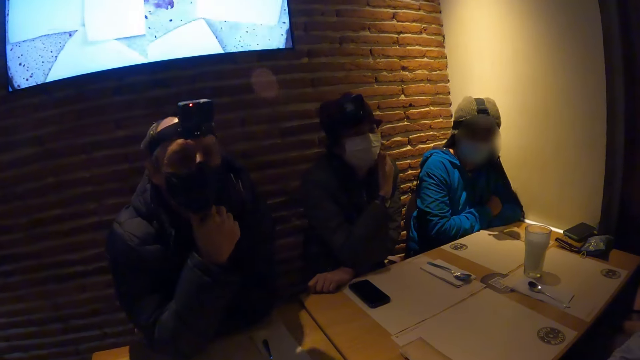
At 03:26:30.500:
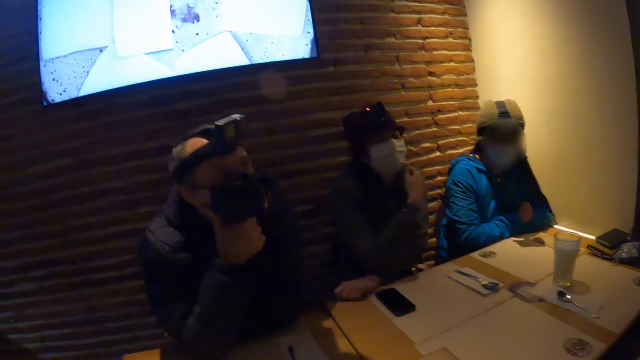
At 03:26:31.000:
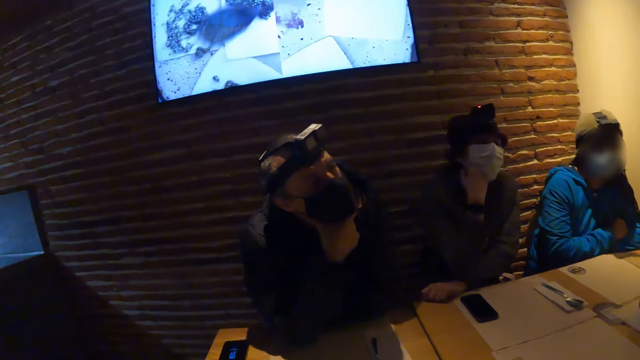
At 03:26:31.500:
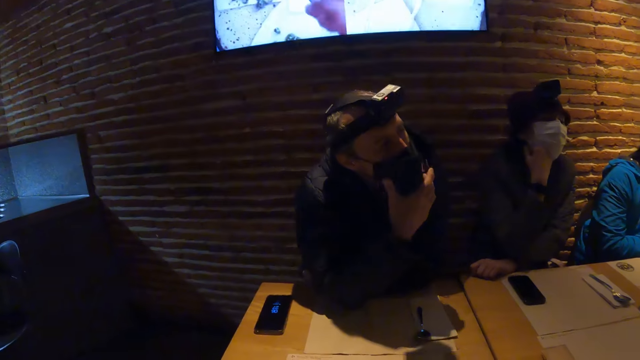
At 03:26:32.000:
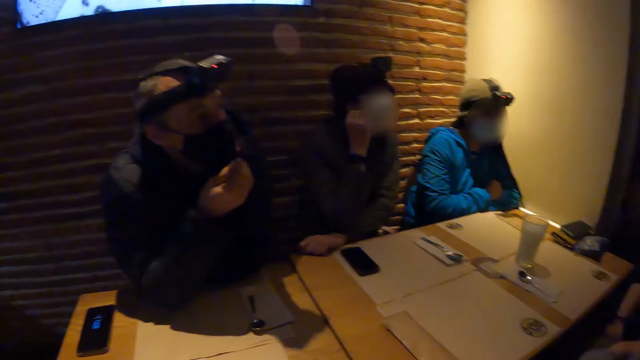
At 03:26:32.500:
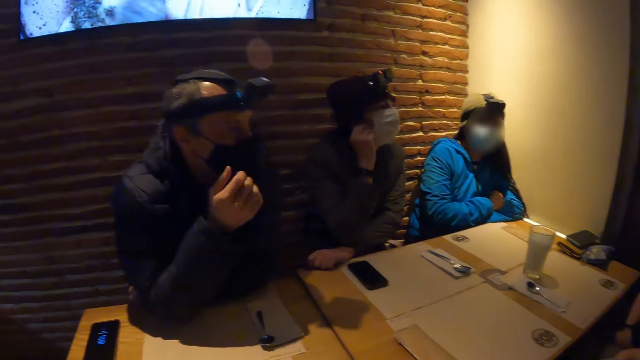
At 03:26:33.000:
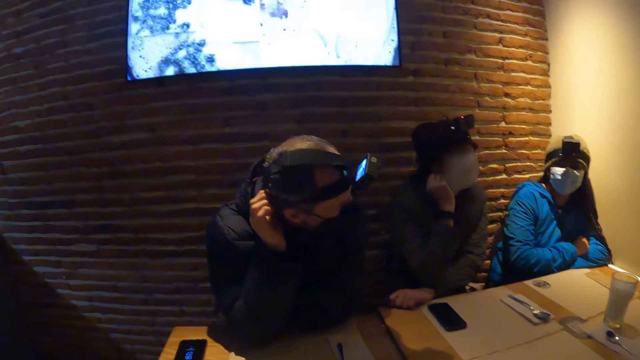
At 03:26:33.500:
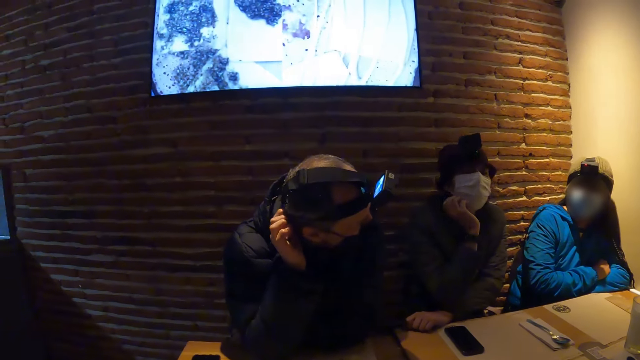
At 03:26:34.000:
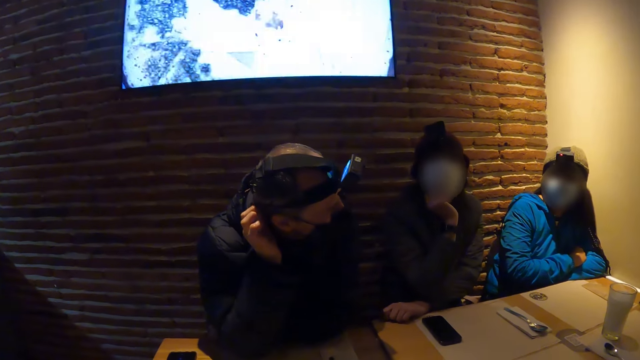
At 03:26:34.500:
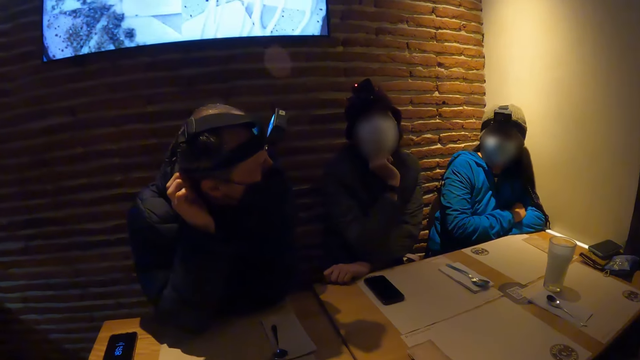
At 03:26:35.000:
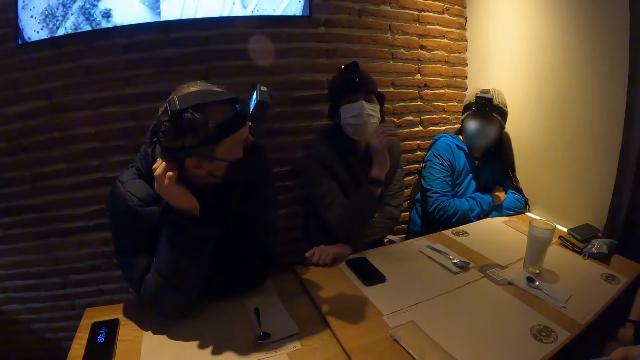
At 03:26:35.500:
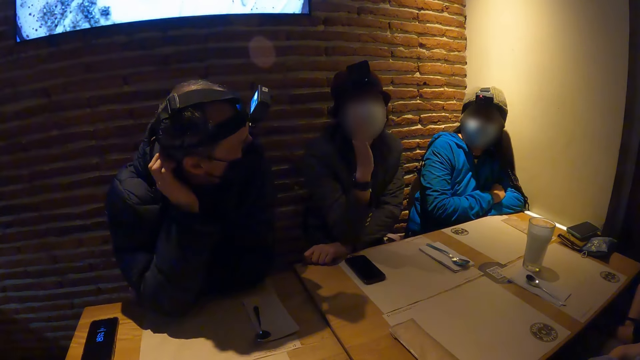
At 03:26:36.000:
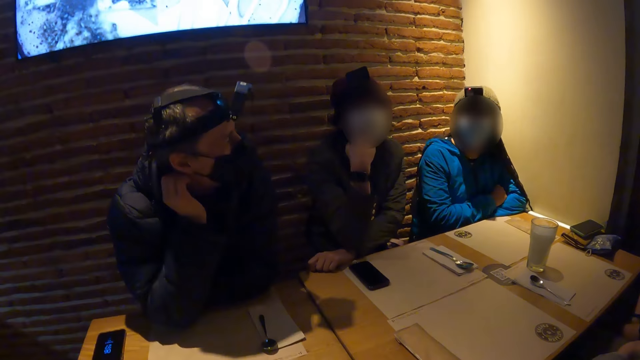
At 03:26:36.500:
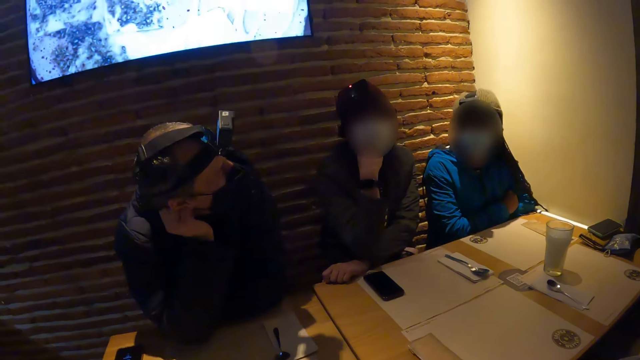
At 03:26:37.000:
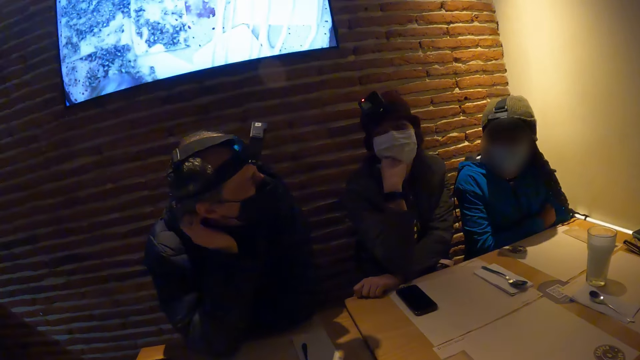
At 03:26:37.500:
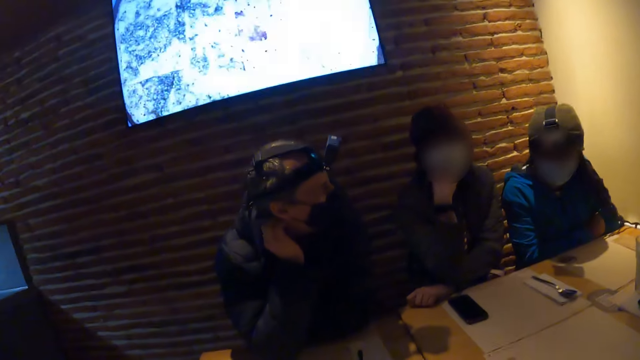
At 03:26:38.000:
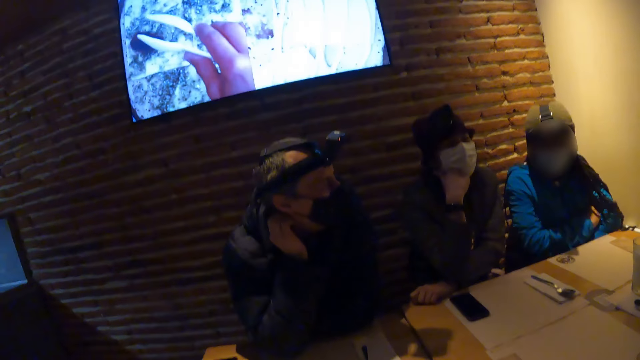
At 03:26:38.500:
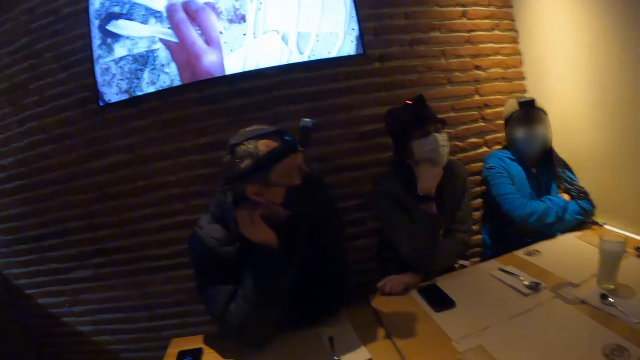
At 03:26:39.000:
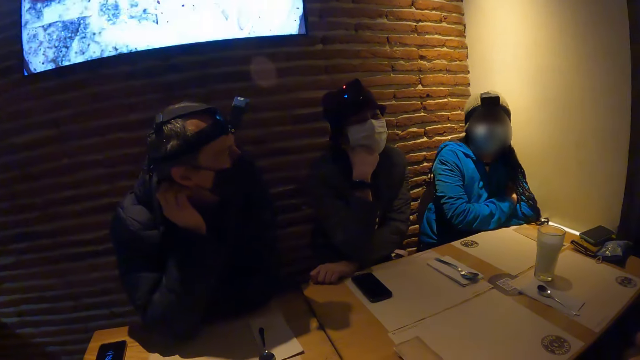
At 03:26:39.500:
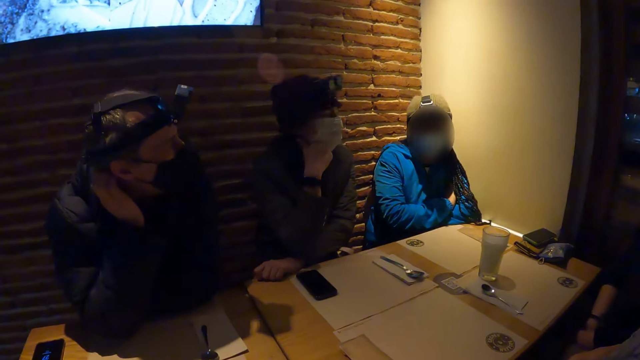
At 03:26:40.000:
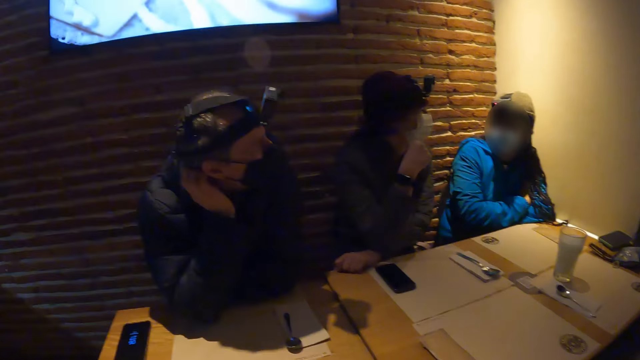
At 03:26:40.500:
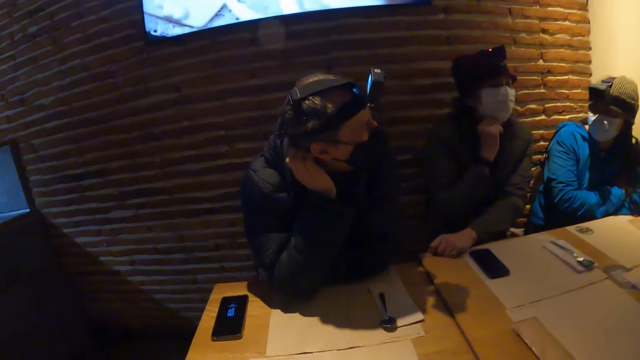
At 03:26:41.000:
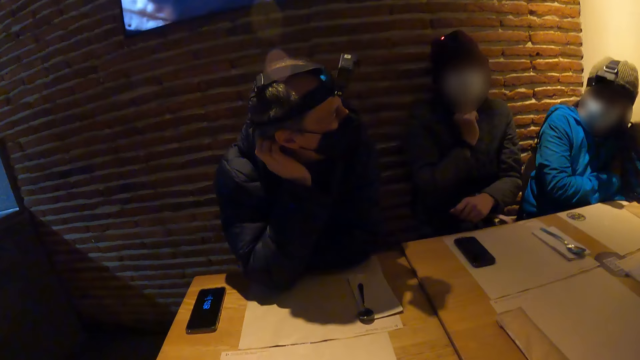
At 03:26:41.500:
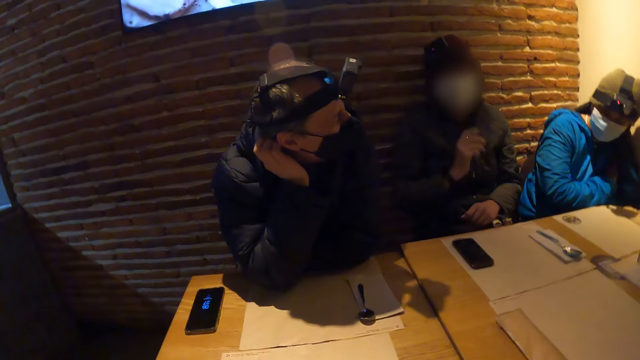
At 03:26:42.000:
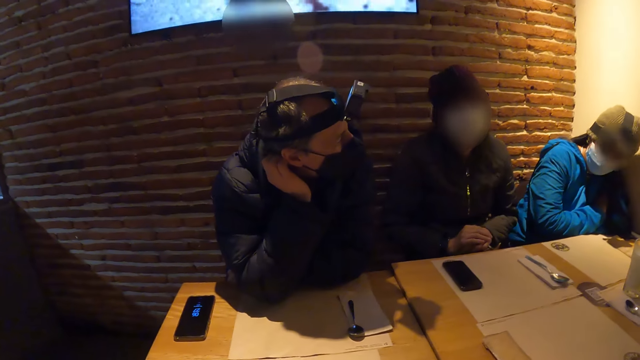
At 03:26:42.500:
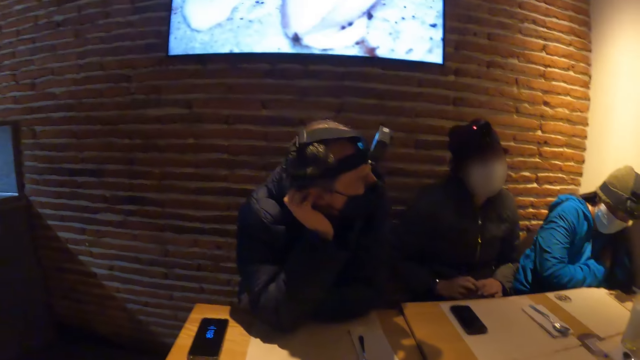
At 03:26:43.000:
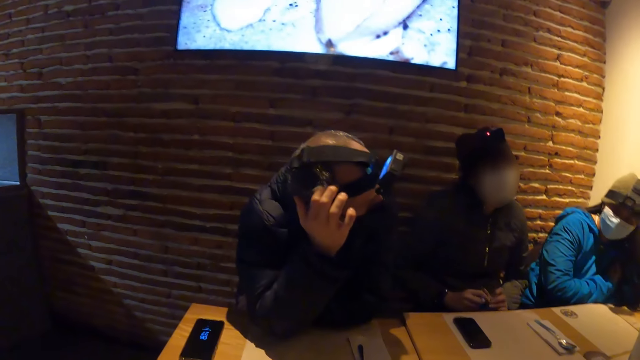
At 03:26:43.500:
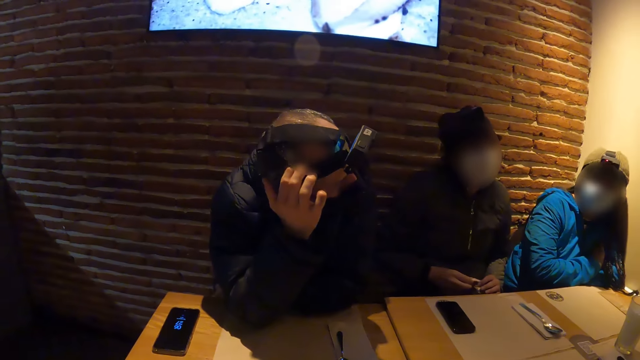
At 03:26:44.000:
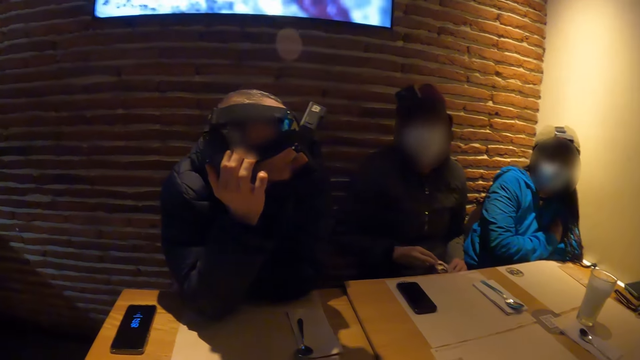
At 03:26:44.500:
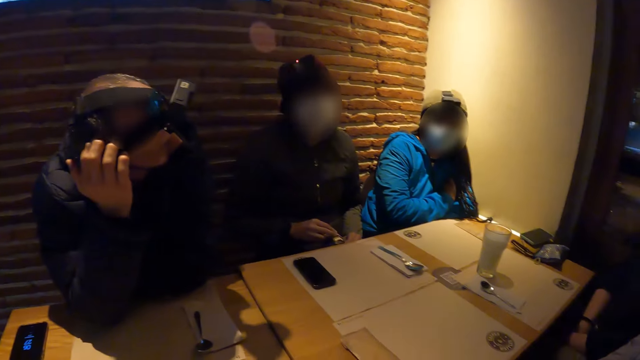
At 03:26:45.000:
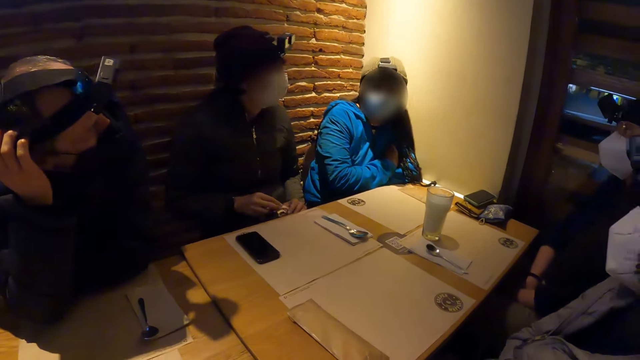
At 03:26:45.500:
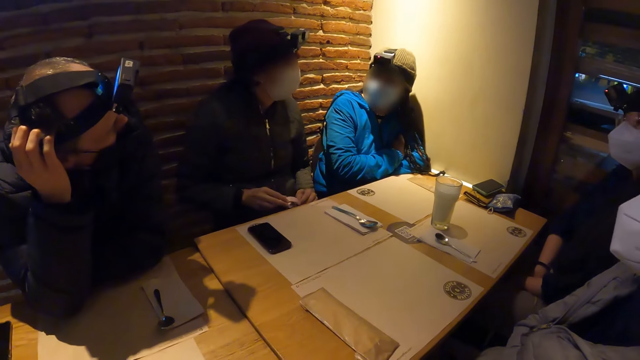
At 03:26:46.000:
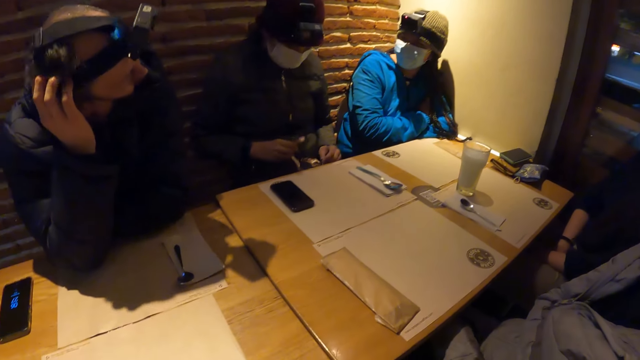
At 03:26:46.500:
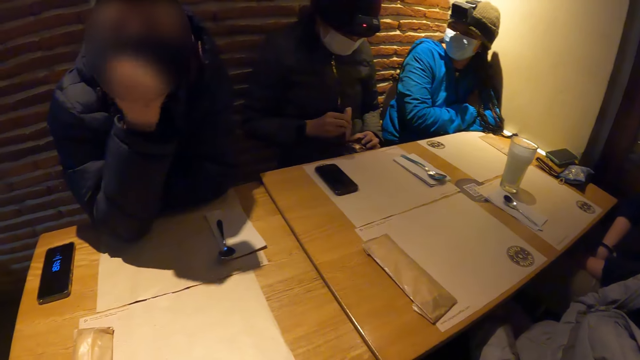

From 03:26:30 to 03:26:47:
The woman lowers her right hand from her face.

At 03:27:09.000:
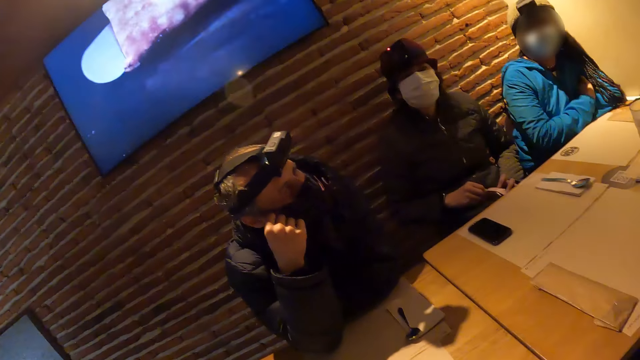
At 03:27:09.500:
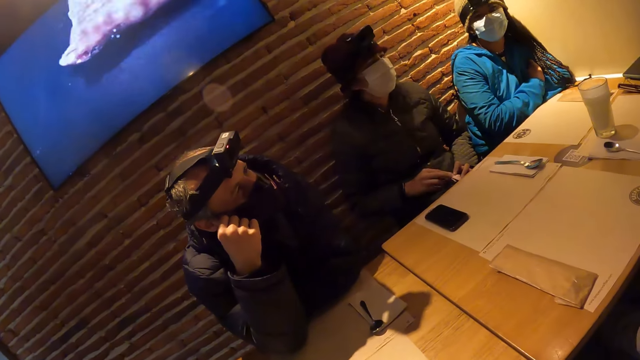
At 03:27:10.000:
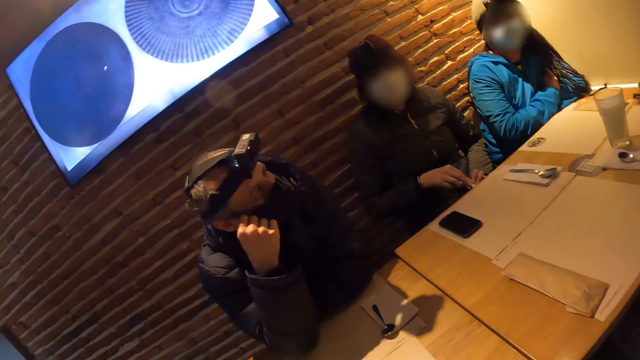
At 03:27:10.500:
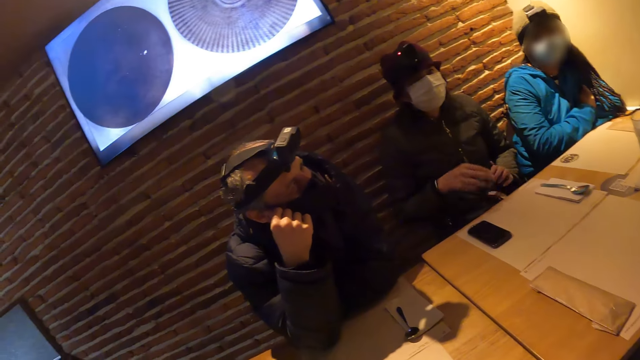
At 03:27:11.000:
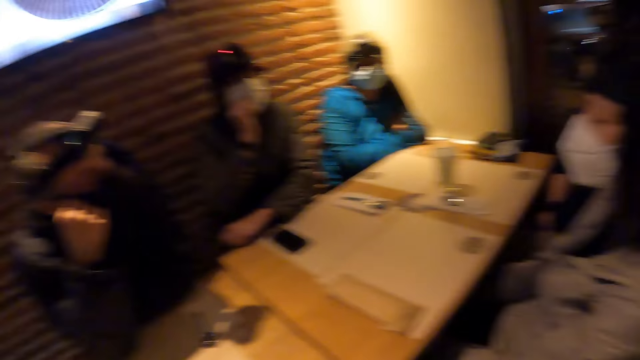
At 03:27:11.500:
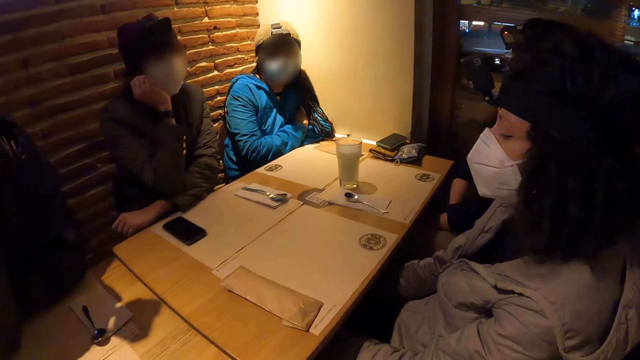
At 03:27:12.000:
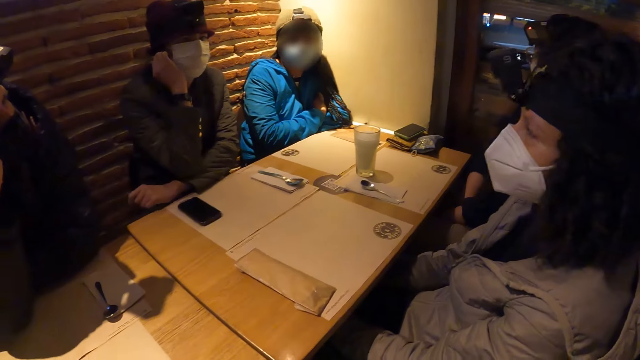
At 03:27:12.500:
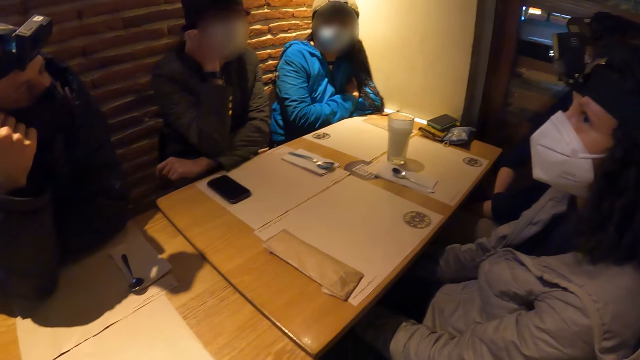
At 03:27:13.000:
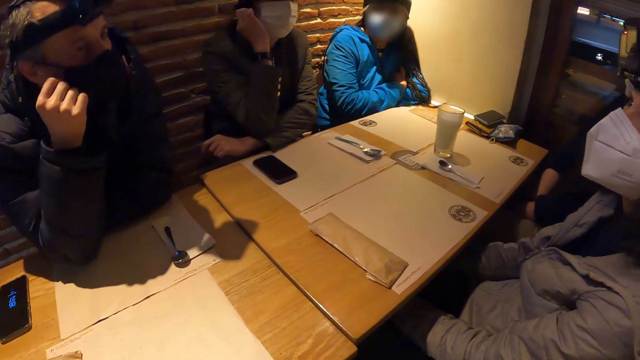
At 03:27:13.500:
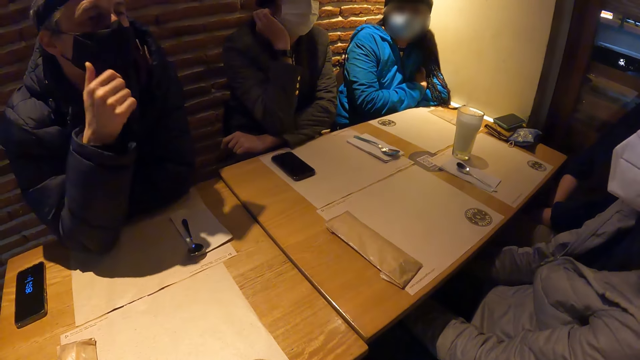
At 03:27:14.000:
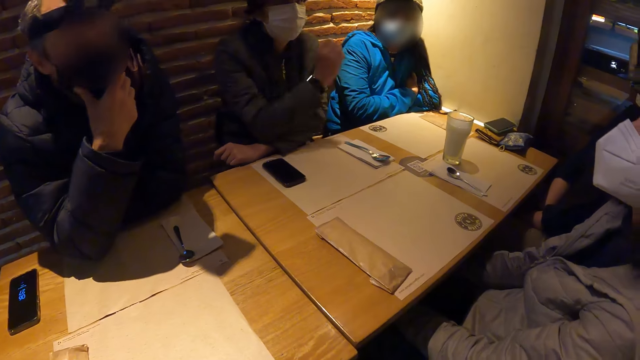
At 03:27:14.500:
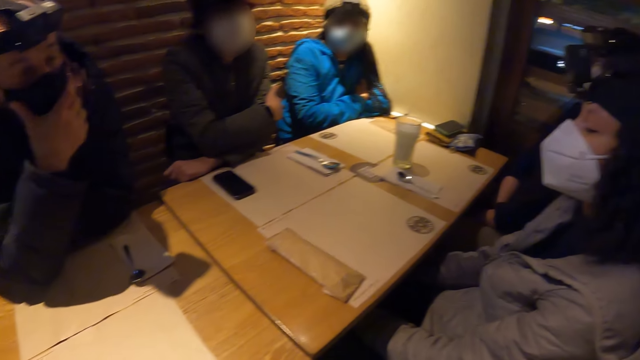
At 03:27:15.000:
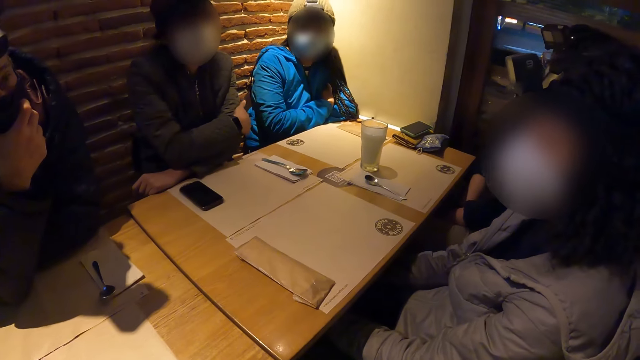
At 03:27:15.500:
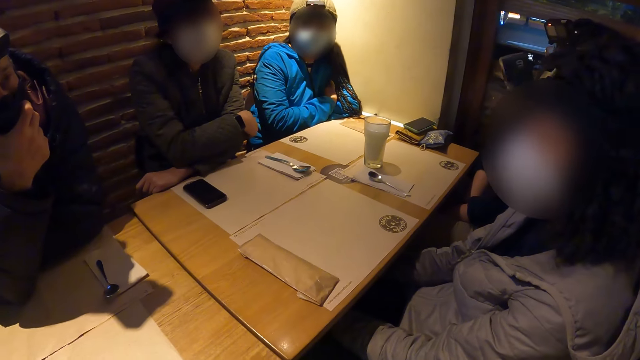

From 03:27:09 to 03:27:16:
The woman places her right hand on her face and lowers her right hand from her face.
